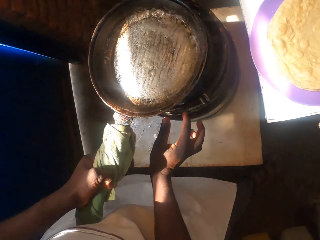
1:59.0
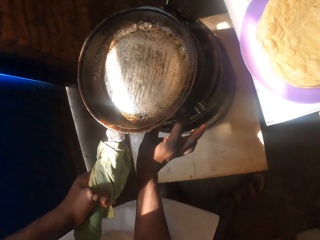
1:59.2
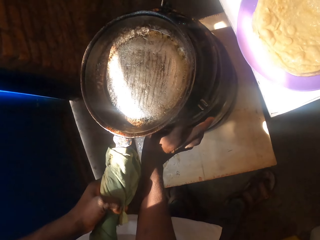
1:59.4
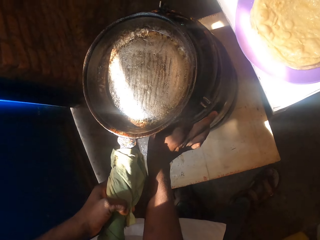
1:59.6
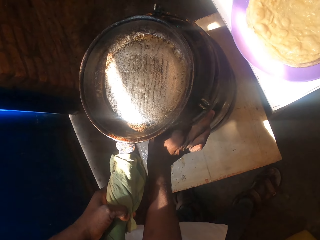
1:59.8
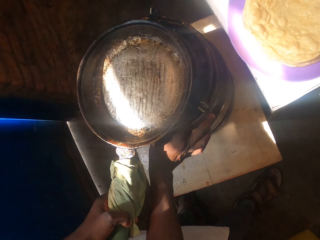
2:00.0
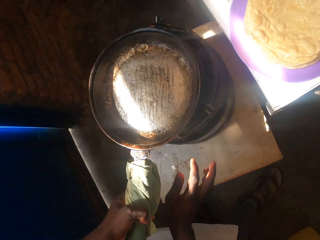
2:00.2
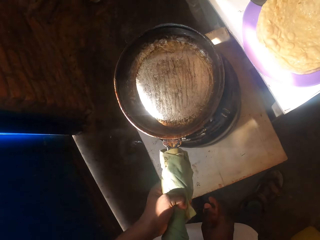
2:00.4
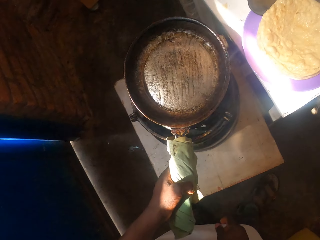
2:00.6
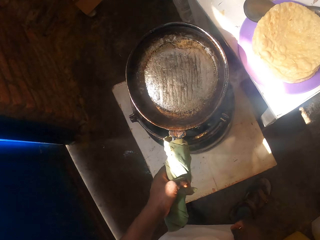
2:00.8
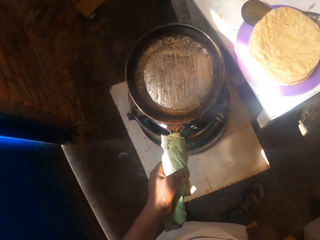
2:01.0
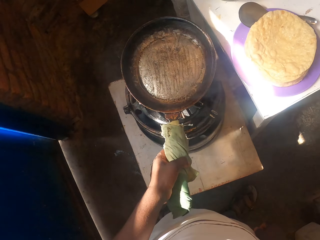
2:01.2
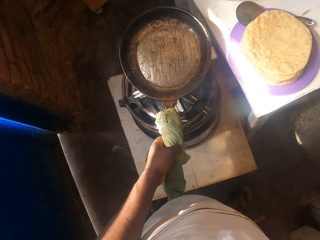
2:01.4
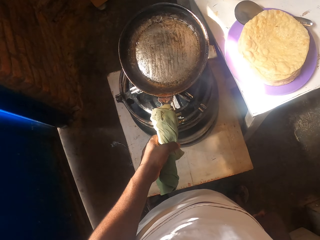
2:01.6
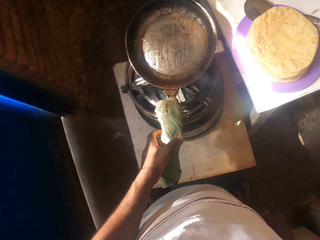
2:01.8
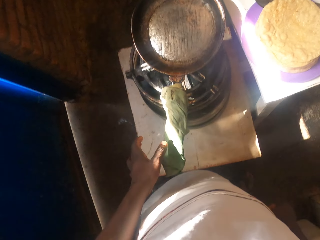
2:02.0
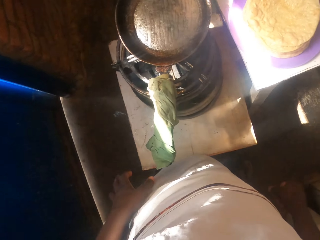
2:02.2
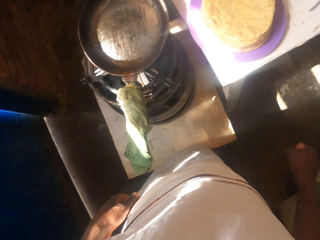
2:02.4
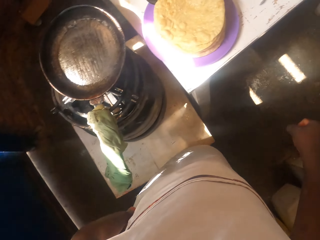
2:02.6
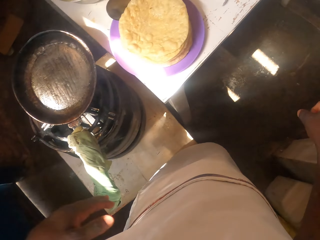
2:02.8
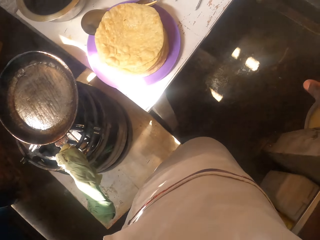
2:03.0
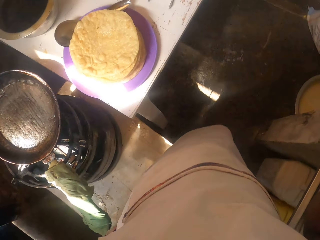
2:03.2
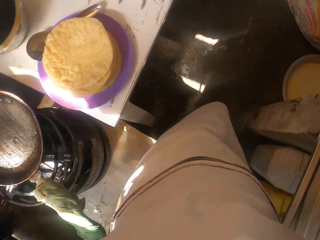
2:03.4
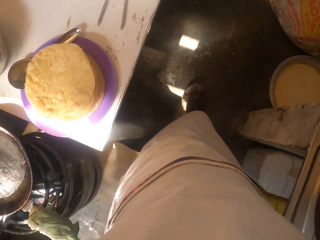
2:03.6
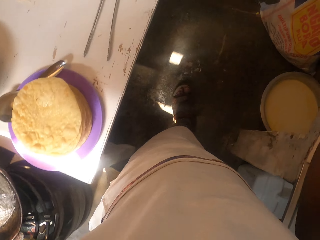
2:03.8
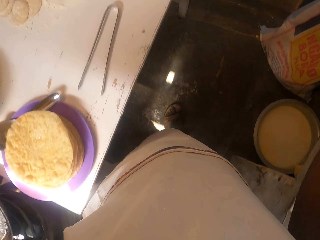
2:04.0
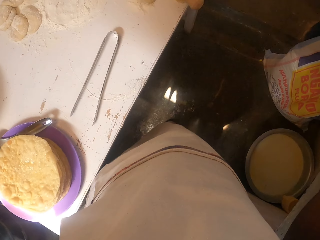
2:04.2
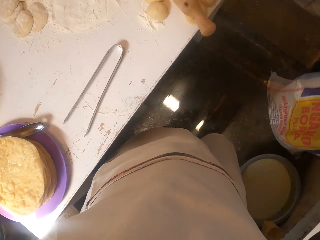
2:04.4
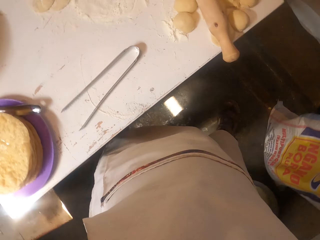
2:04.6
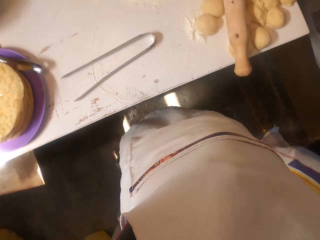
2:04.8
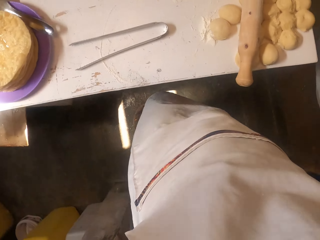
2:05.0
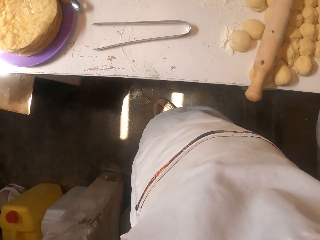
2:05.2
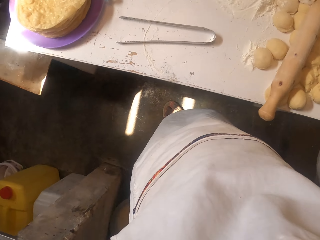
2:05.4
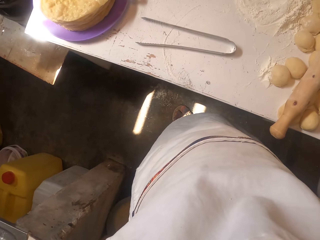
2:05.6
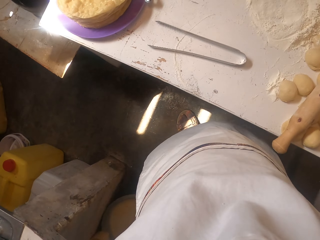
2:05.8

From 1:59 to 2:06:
The camera wearer turns off the gas. They walk. They move around.

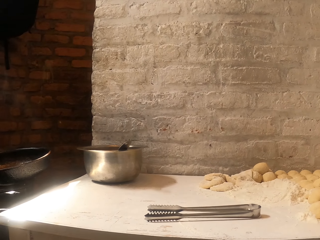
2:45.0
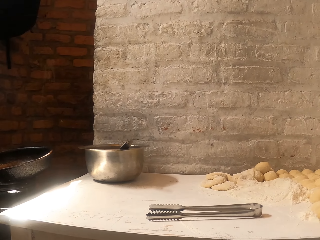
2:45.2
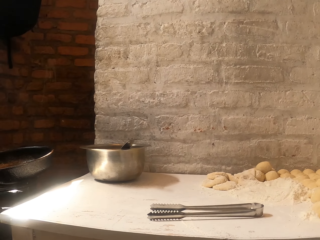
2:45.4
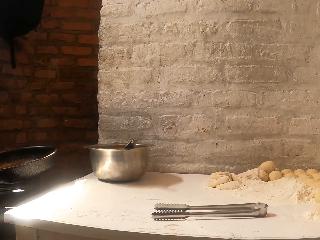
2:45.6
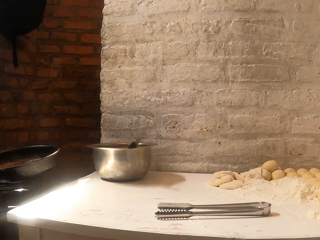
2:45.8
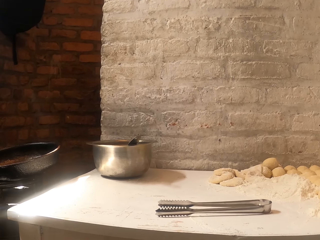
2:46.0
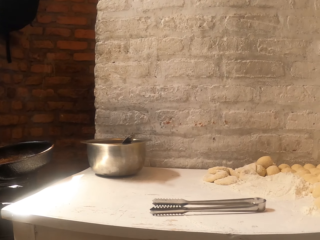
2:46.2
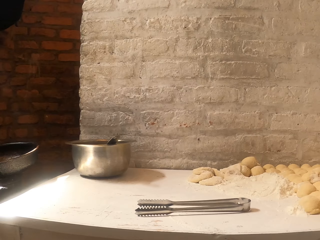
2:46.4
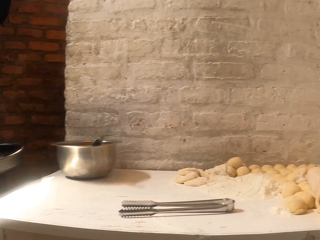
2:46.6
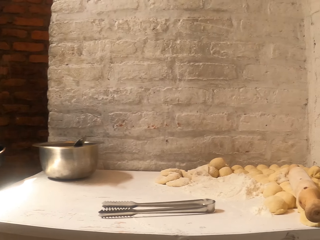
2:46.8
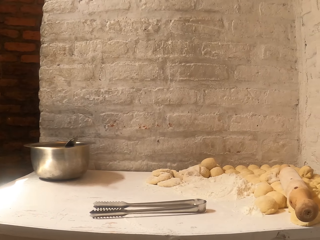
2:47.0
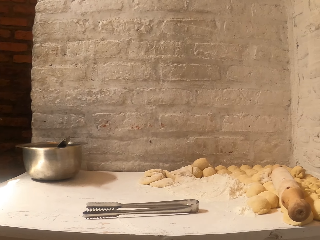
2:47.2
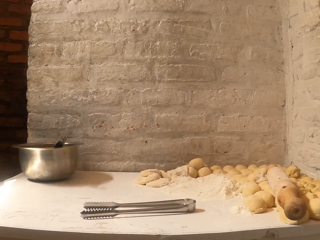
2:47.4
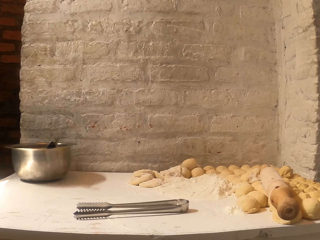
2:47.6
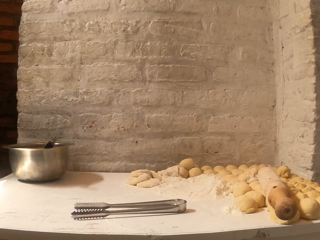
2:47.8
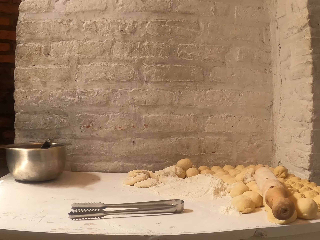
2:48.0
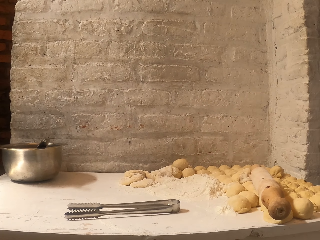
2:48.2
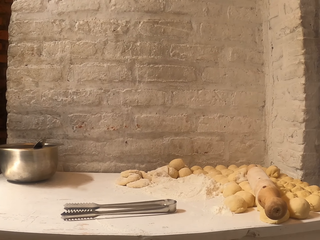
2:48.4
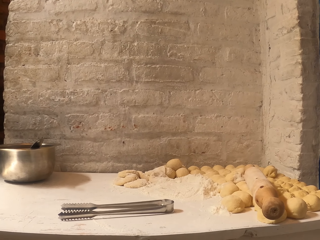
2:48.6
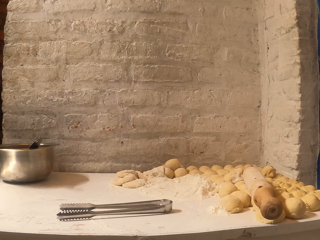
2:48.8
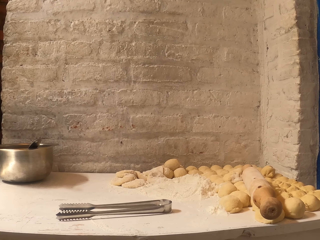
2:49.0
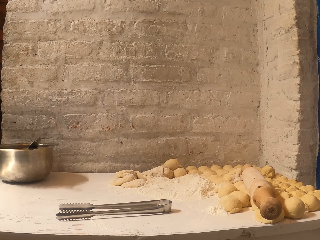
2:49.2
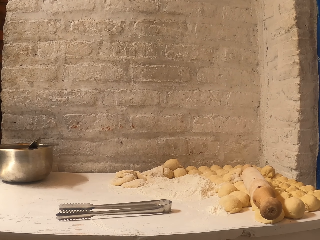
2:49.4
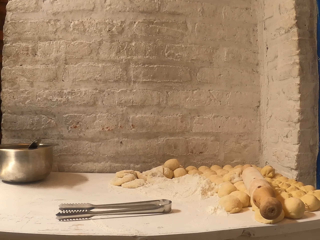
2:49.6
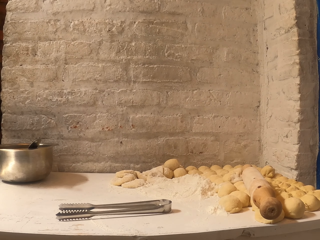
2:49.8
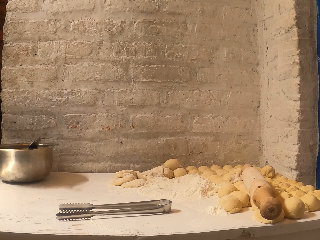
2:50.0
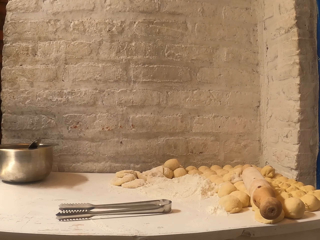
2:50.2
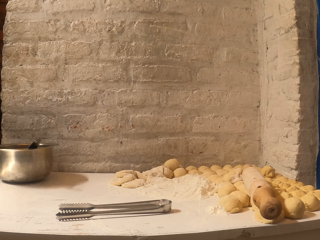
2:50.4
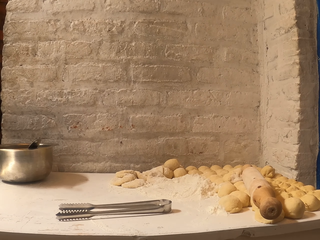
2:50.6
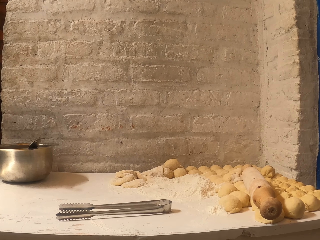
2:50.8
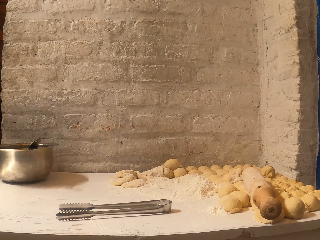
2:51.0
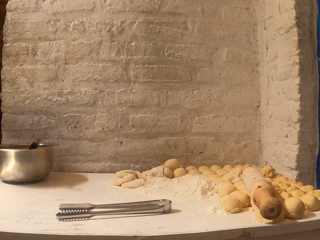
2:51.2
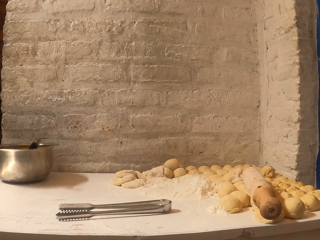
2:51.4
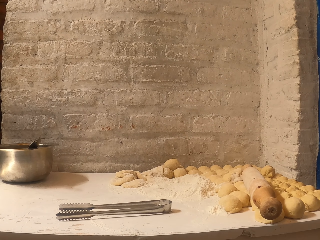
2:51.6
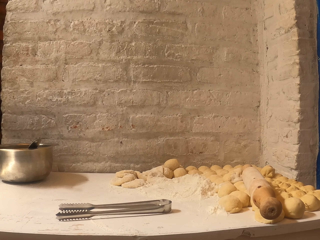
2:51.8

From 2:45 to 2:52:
The camera wearer looks around.

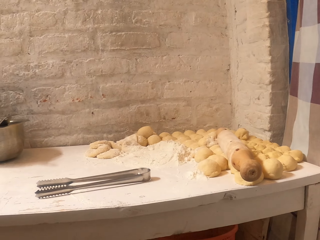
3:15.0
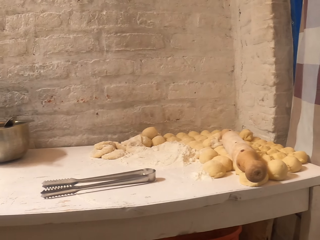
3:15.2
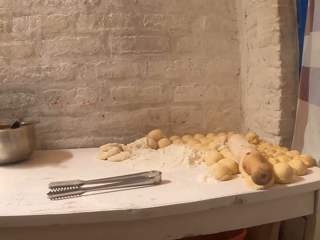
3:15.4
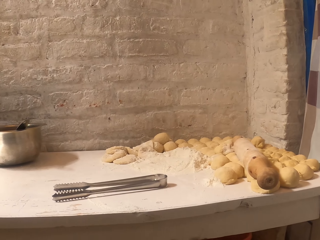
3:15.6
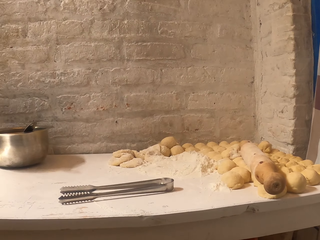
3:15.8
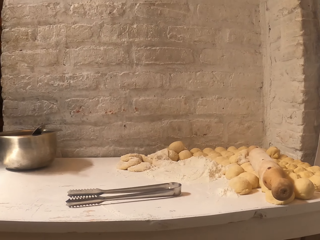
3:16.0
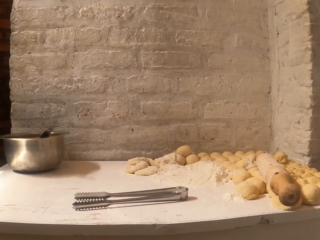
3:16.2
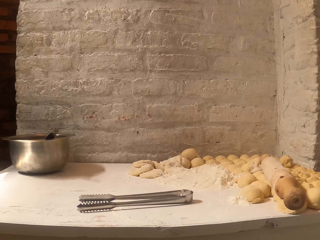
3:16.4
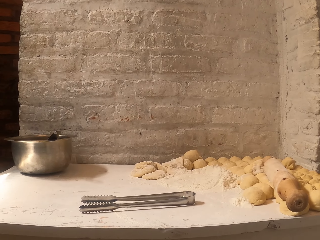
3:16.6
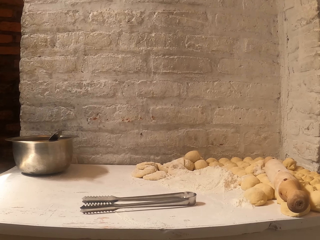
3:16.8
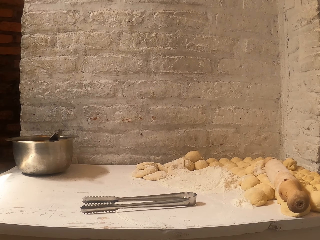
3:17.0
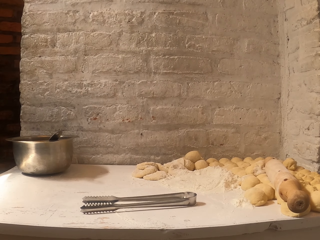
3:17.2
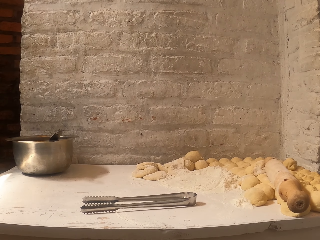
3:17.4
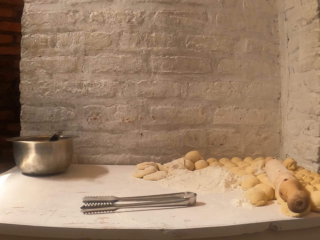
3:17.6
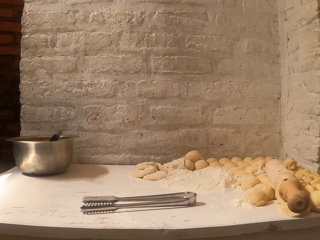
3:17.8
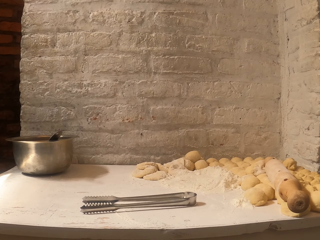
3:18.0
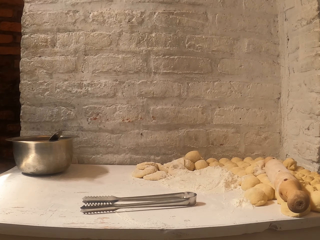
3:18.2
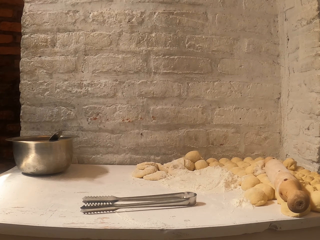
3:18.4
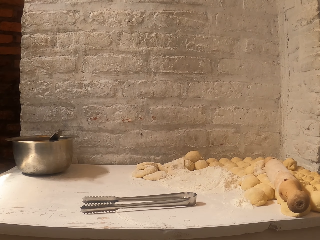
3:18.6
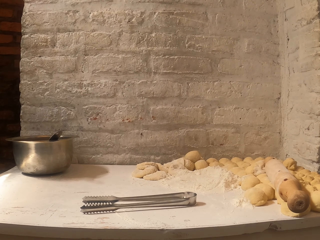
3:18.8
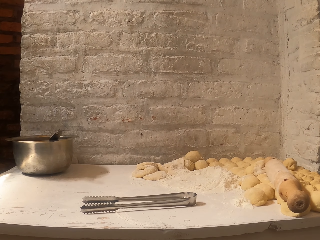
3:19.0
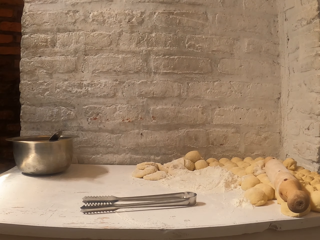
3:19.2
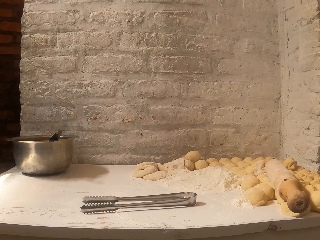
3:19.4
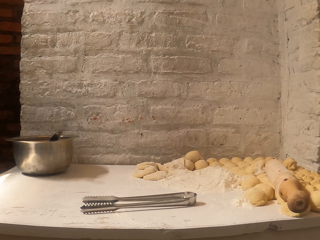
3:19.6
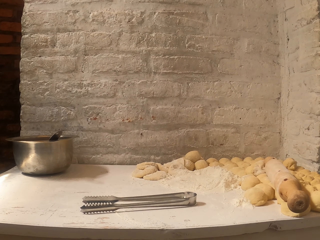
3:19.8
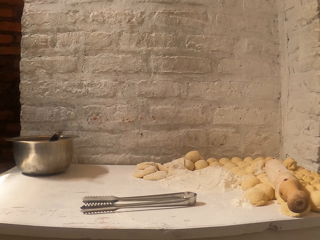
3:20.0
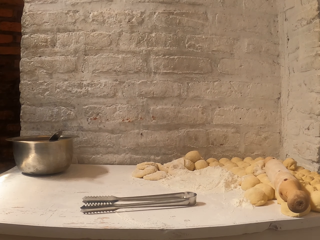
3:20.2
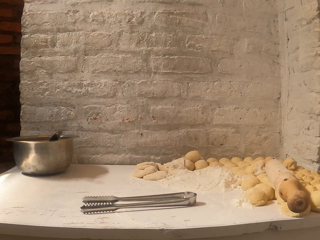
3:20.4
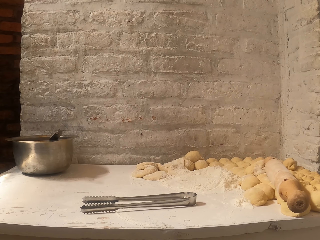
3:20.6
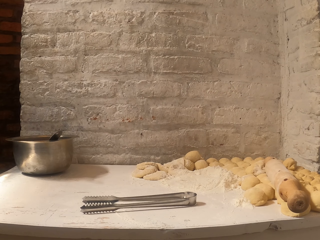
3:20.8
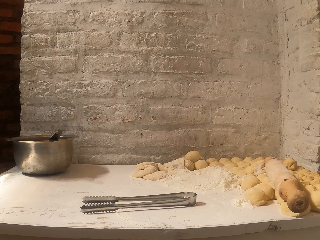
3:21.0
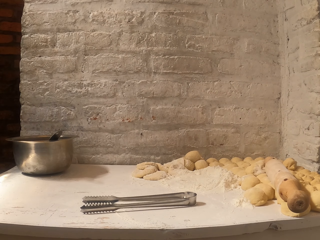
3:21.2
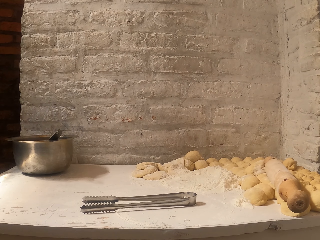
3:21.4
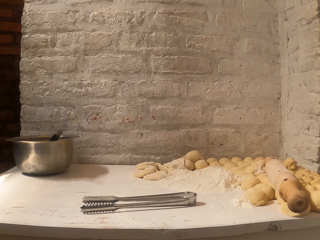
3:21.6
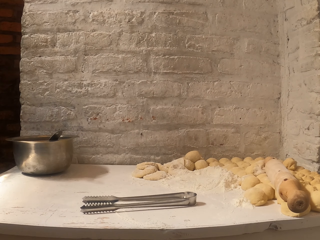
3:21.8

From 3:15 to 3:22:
The camera wearer looks around.
